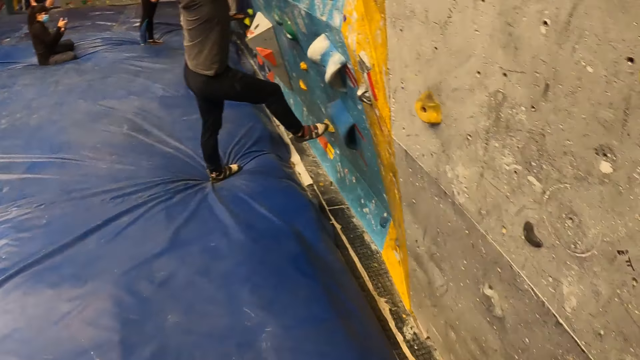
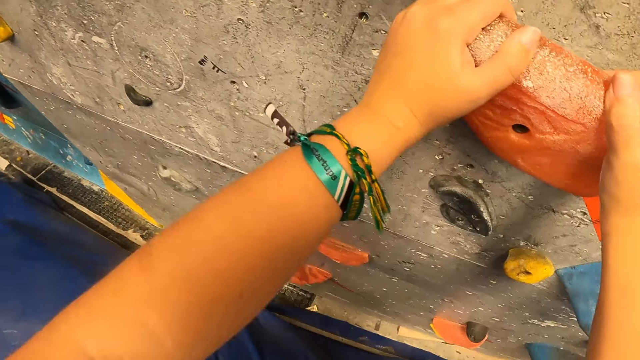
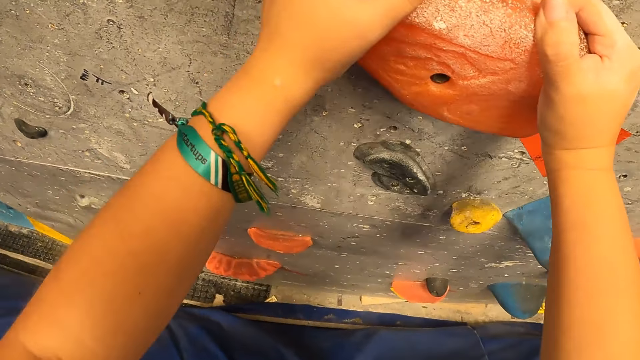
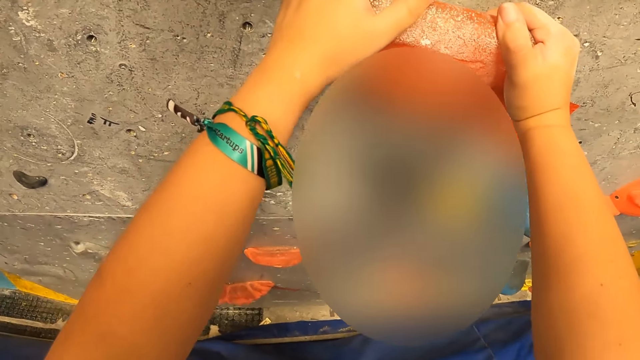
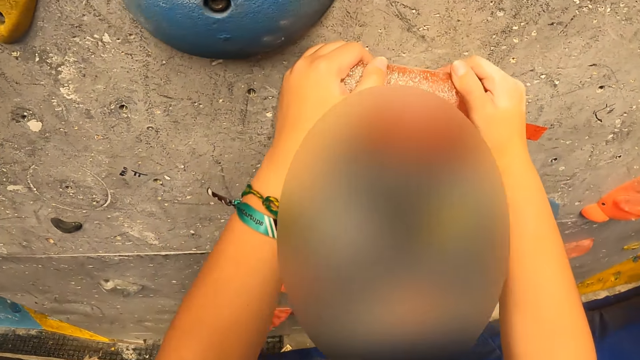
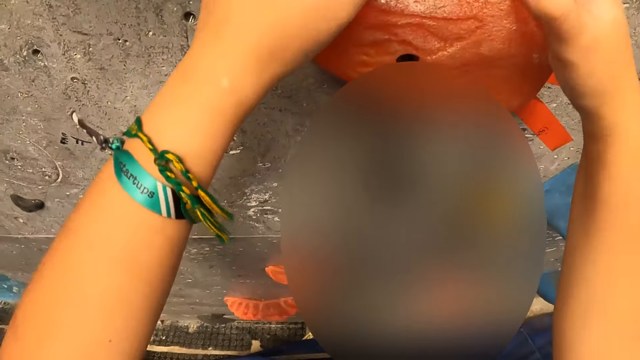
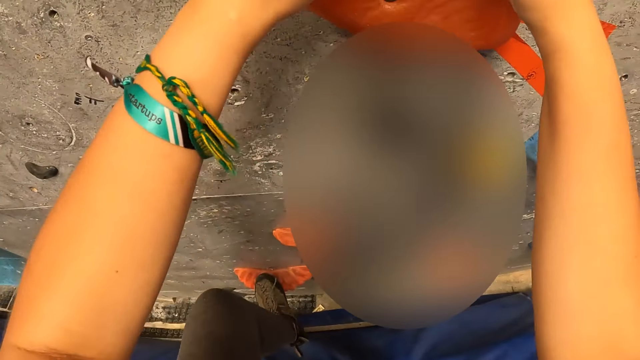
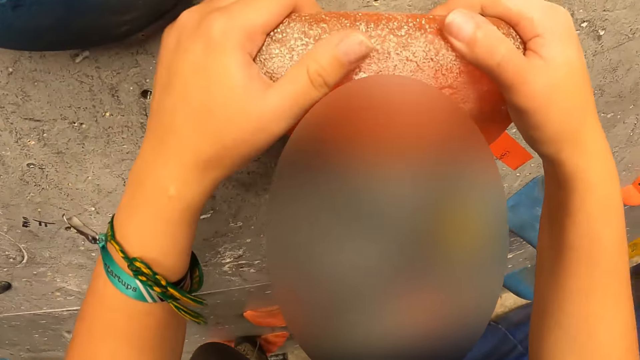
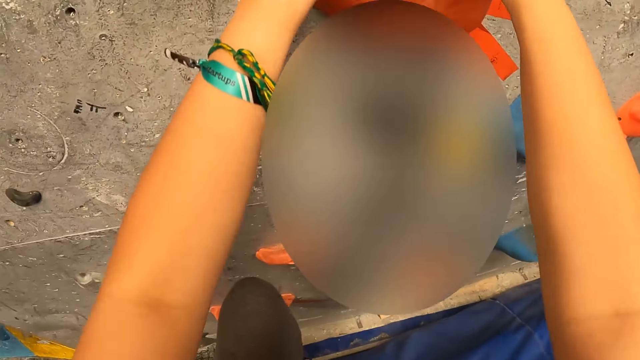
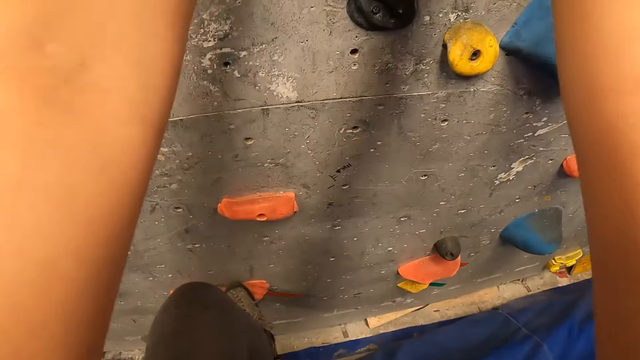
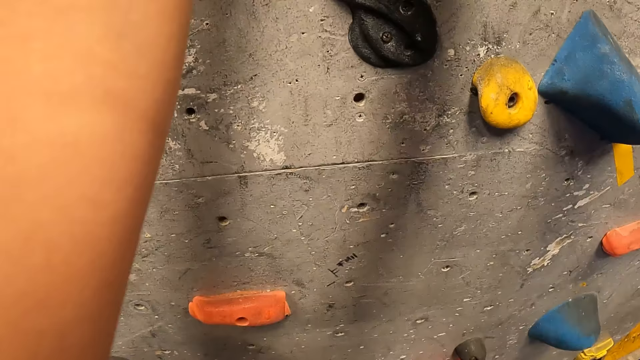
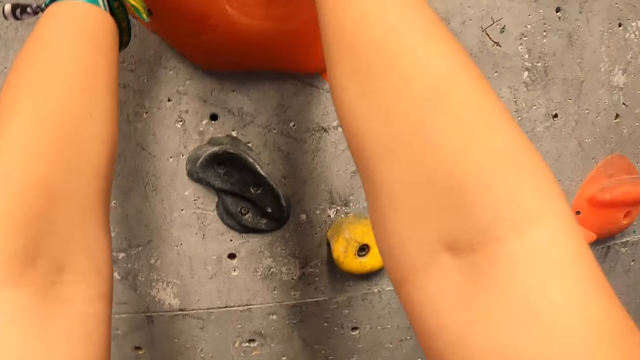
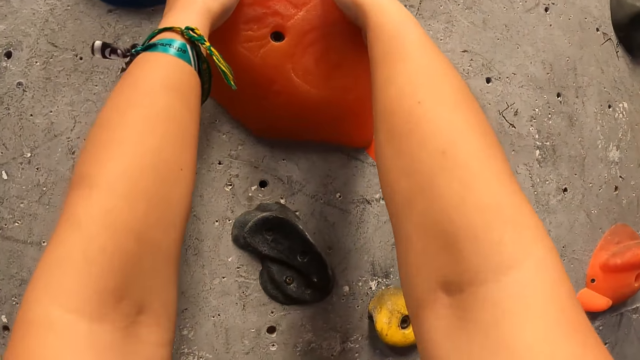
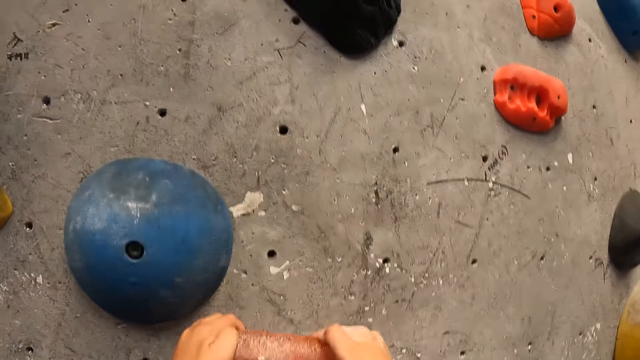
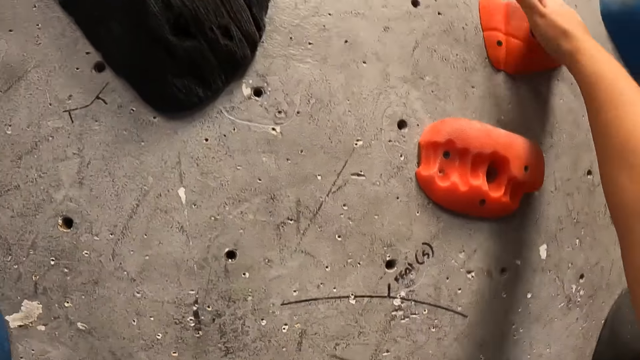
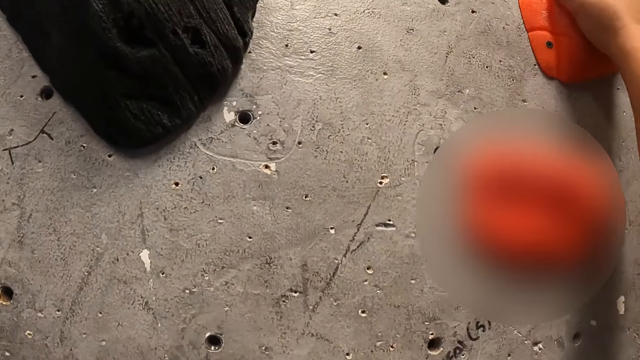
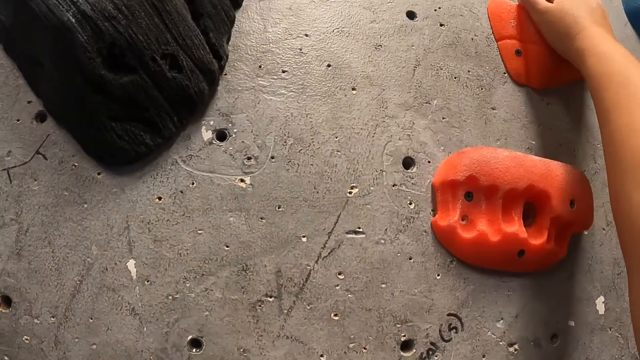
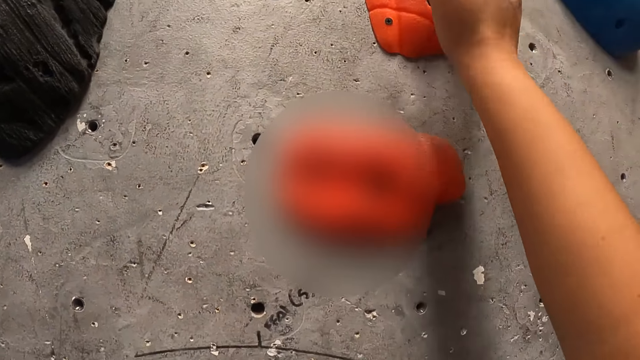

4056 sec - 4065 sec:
The camera wearer climbs the bouldering wall with both hands.

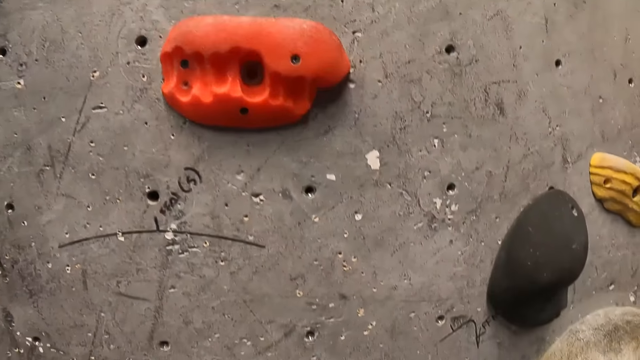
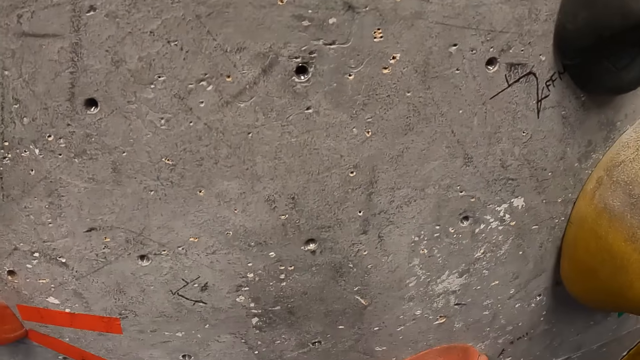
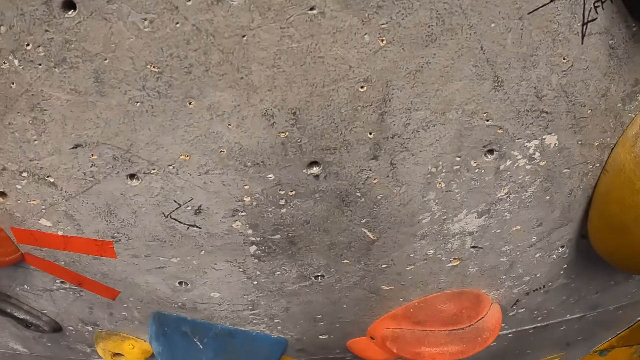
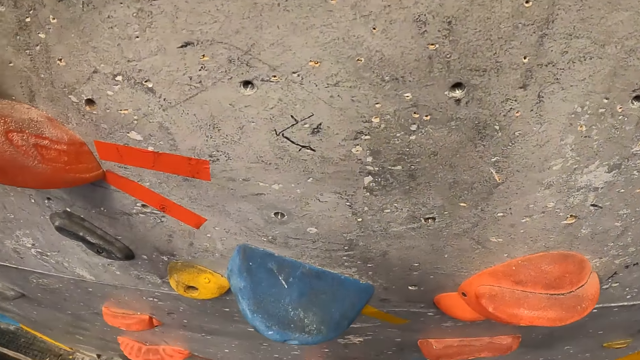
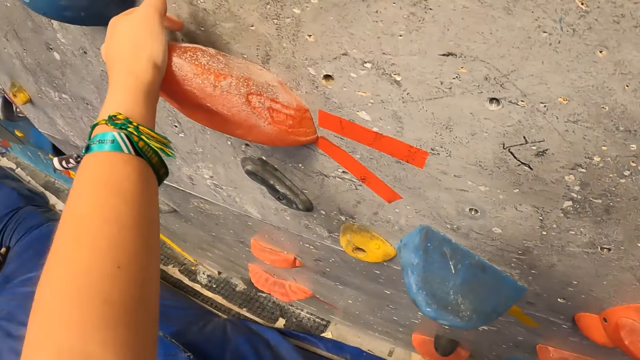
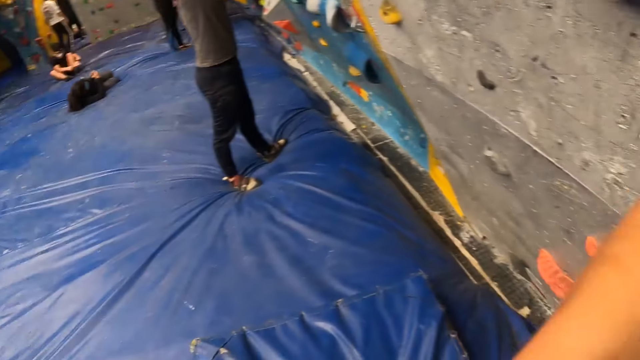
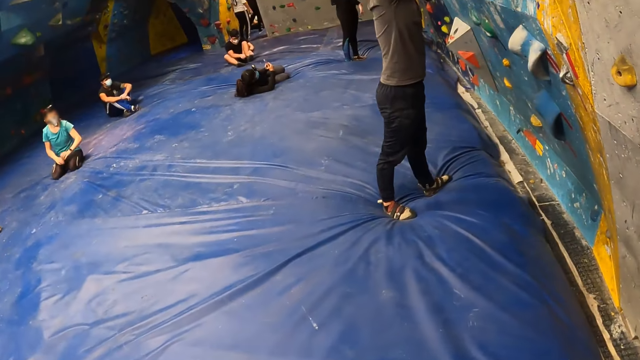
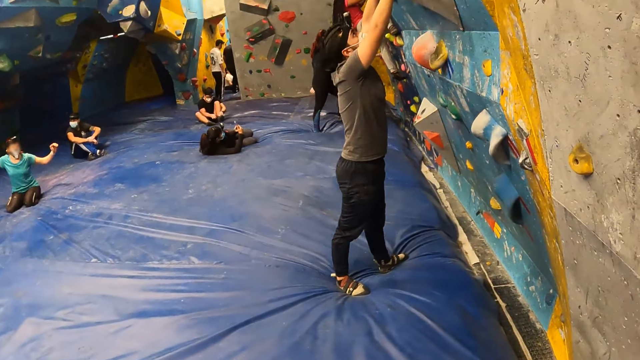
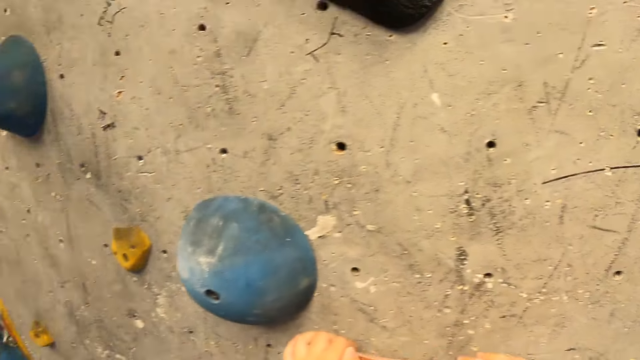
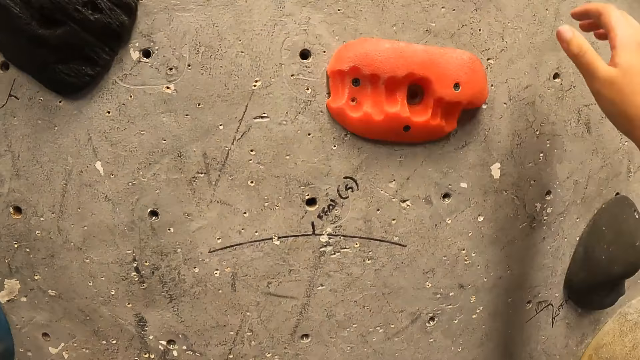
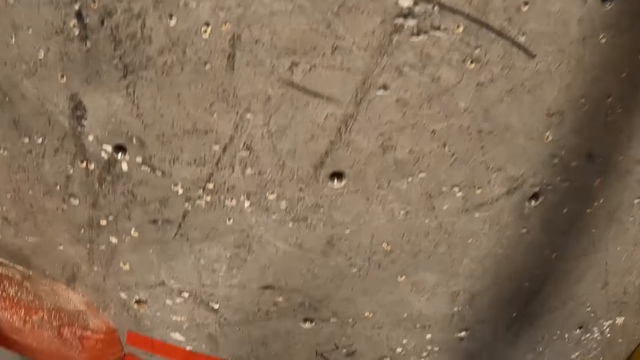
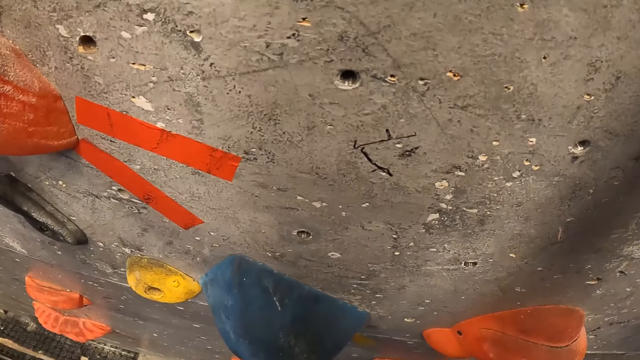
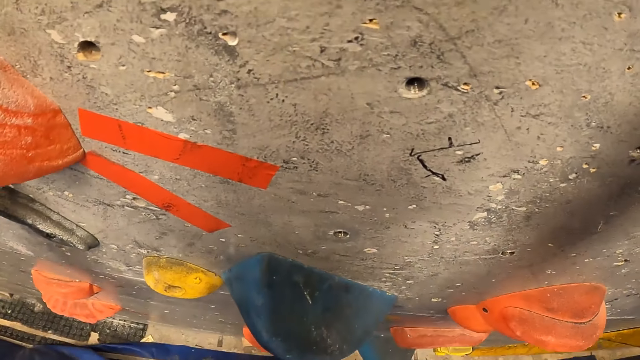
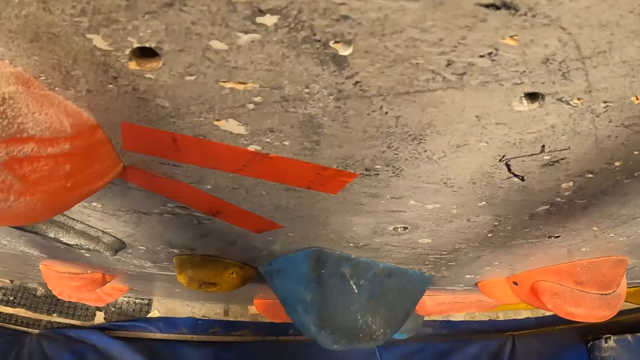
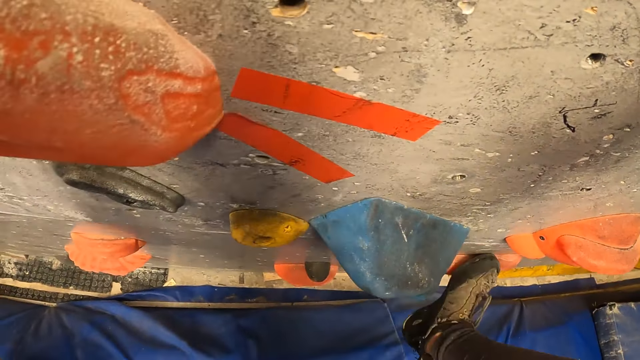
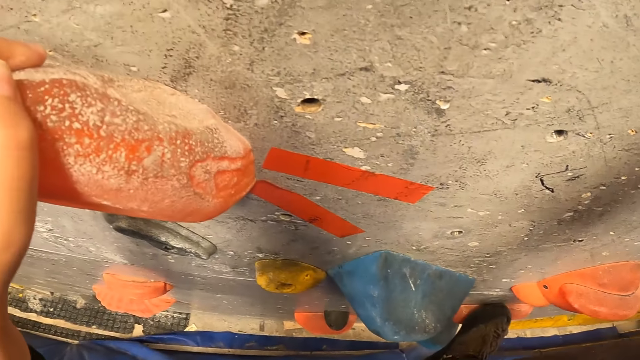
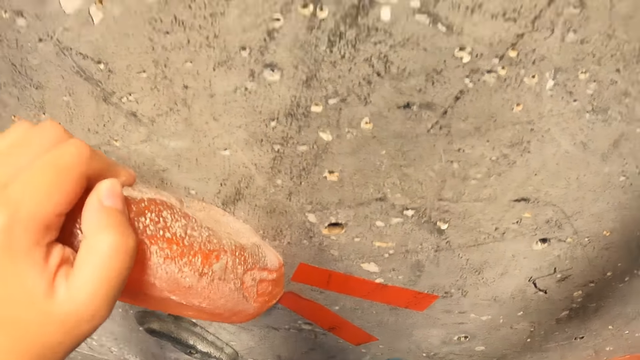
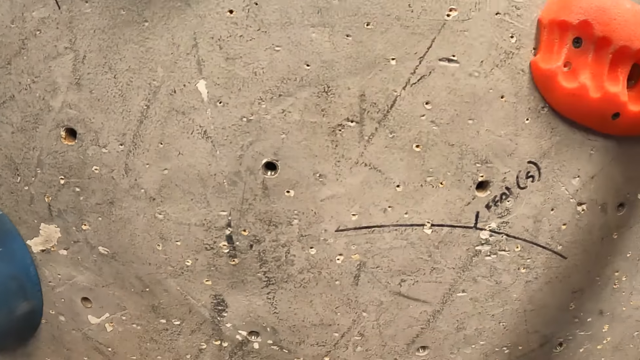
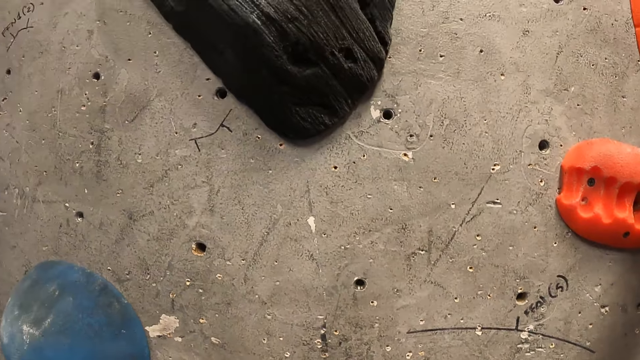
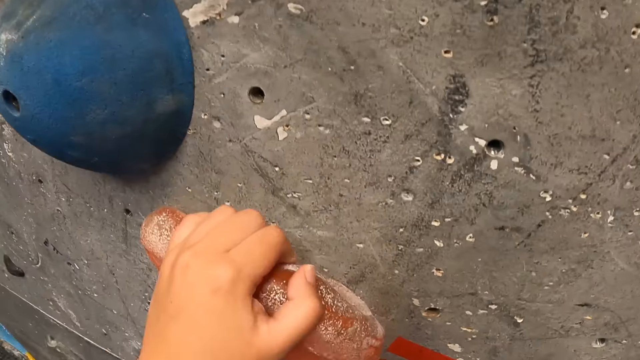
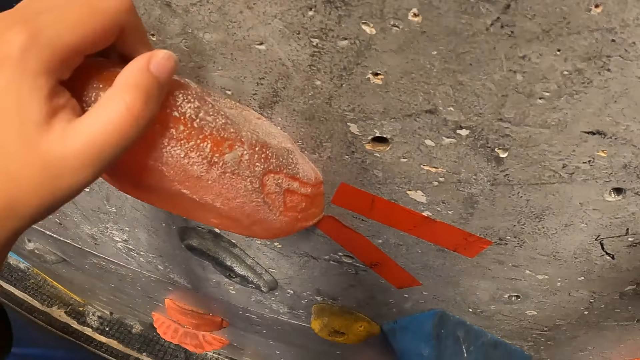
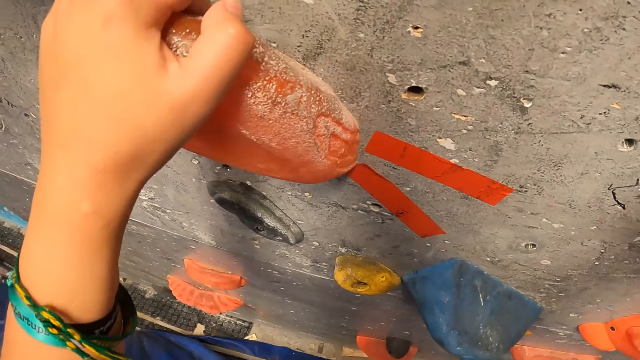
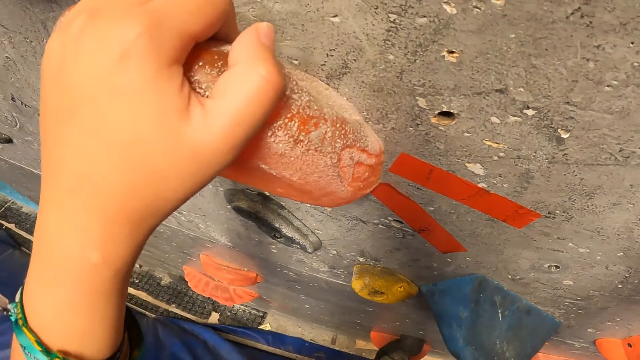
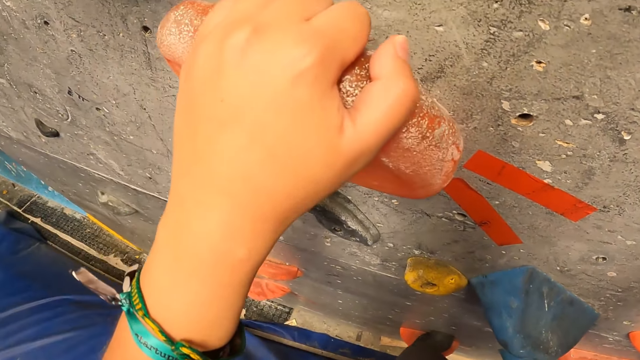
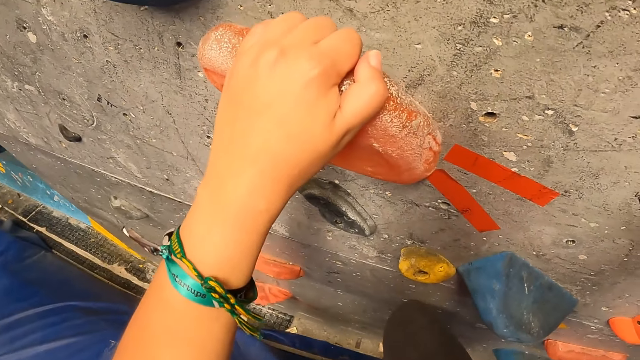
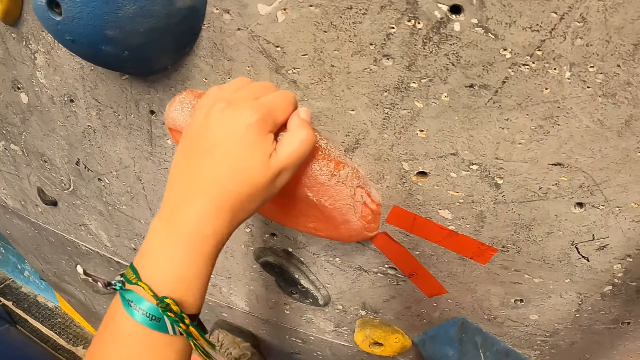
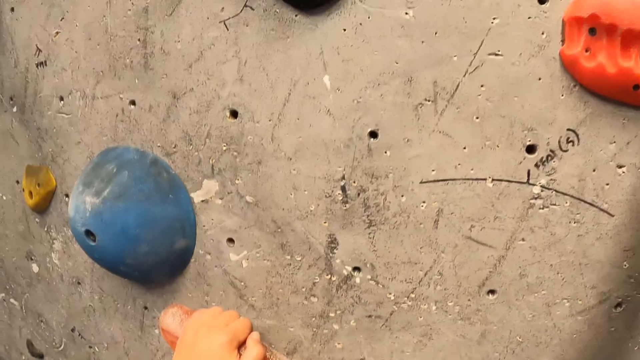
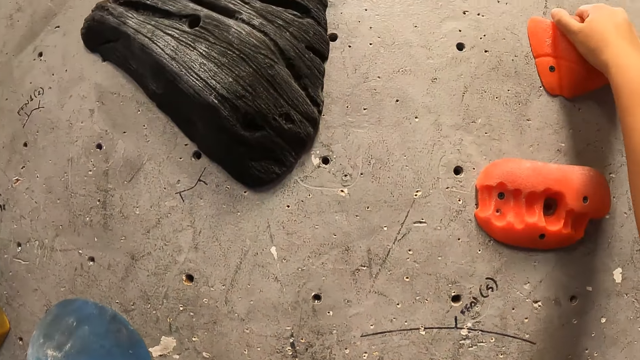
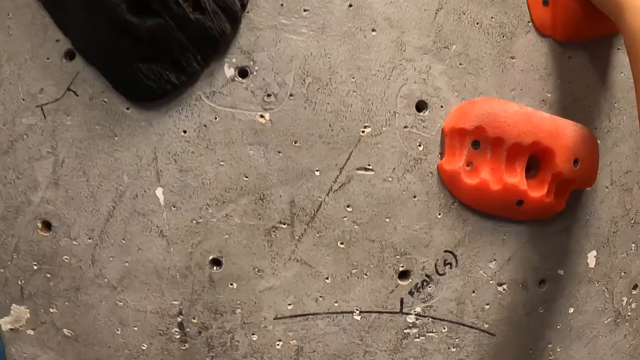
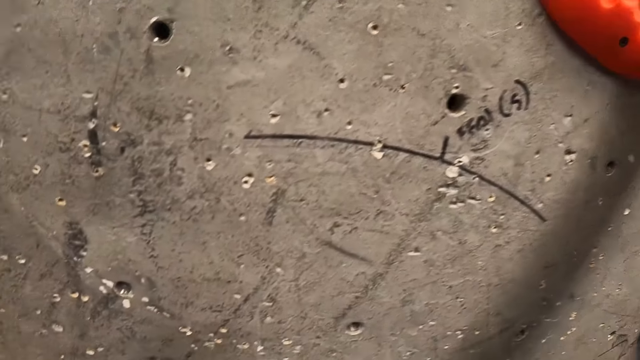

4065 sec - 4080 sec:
The camera wearer looks around the room. A woman gestures at the camera wearer. The camera wearer looks around the wall and climbs up the wall.
